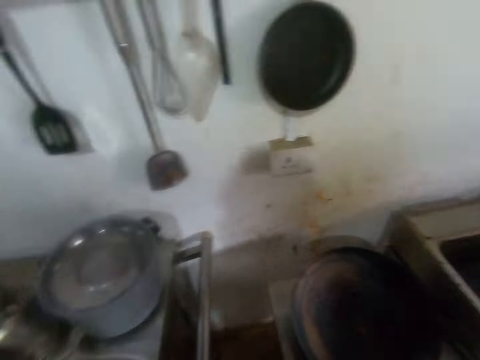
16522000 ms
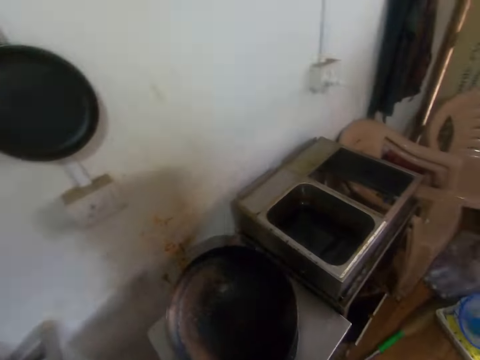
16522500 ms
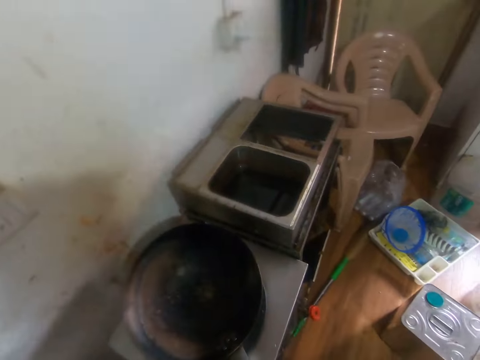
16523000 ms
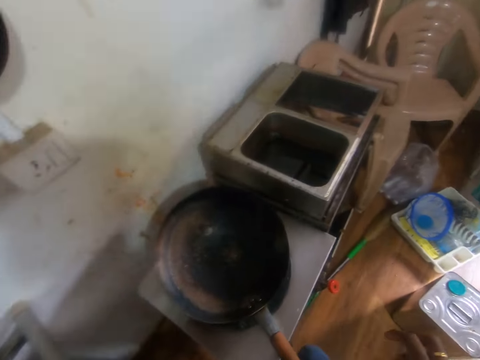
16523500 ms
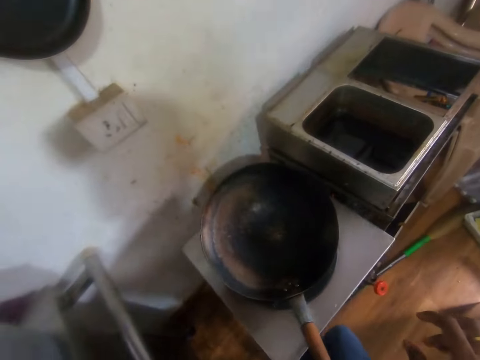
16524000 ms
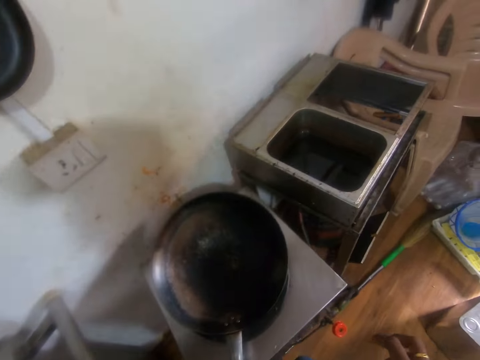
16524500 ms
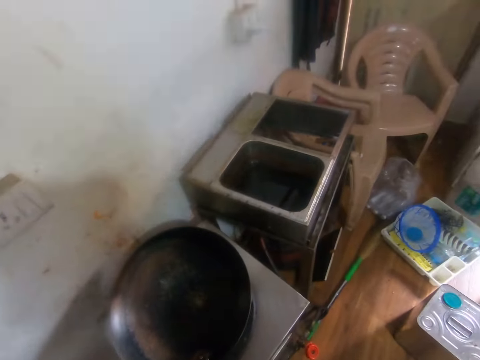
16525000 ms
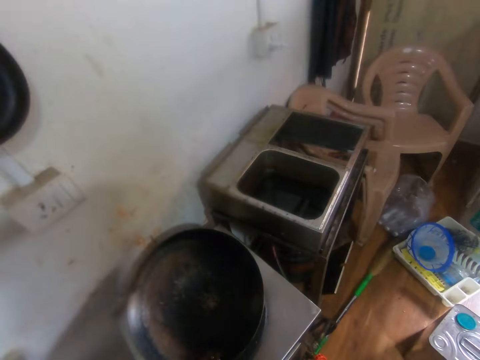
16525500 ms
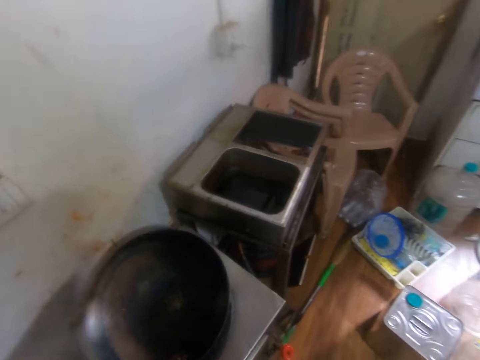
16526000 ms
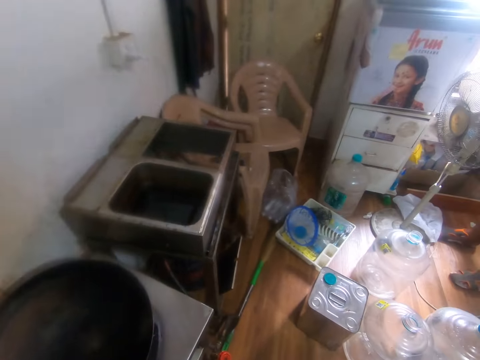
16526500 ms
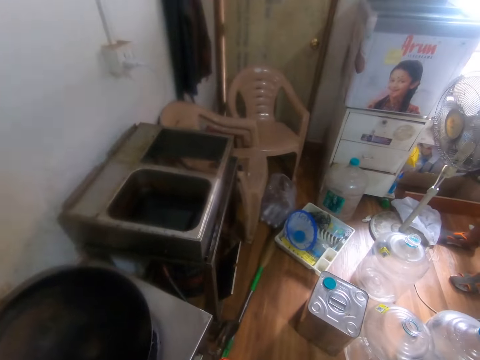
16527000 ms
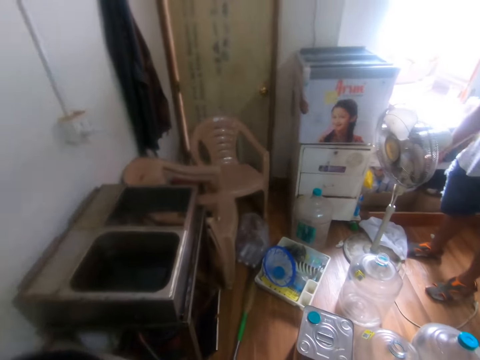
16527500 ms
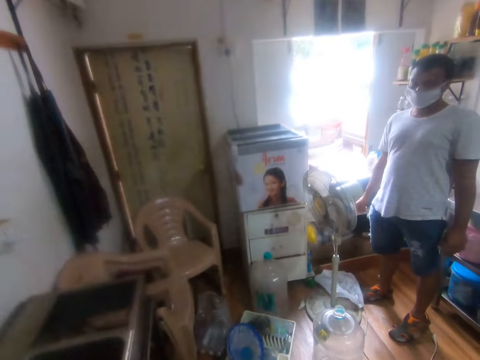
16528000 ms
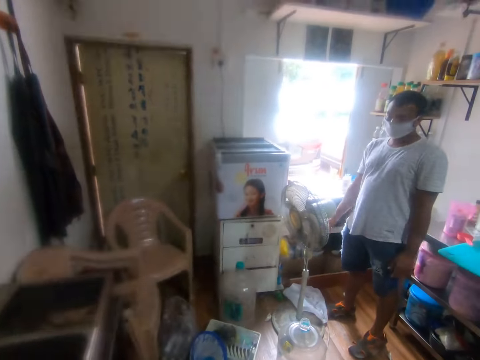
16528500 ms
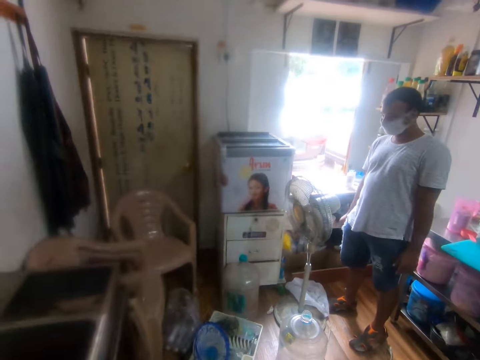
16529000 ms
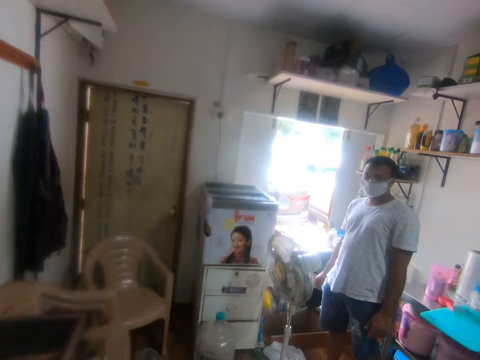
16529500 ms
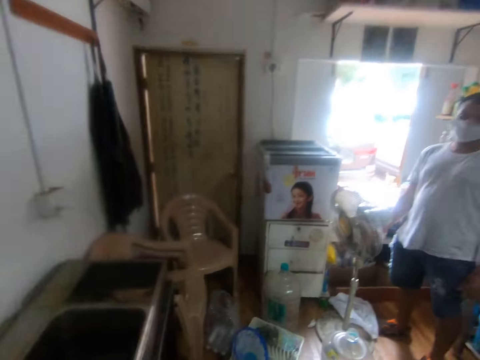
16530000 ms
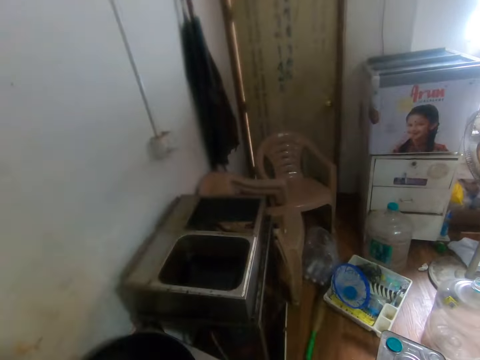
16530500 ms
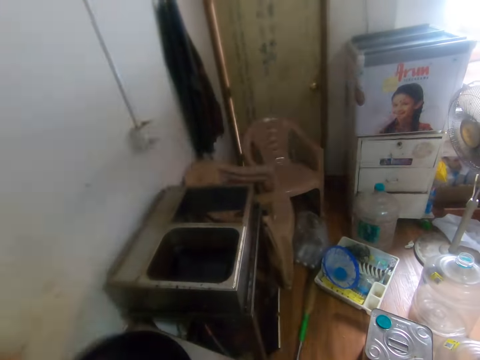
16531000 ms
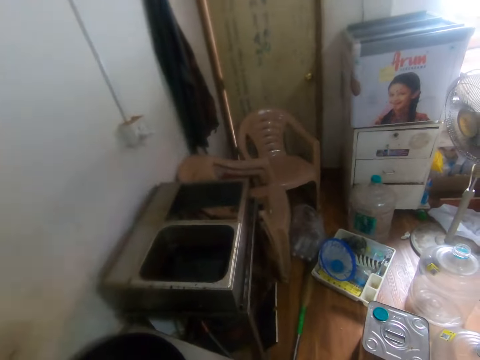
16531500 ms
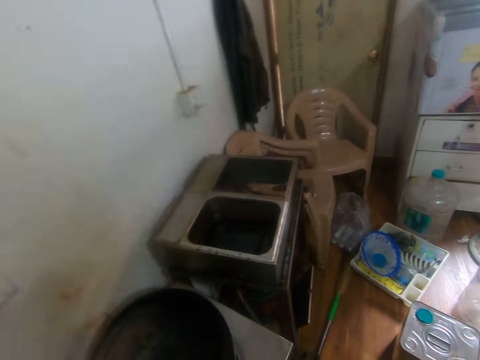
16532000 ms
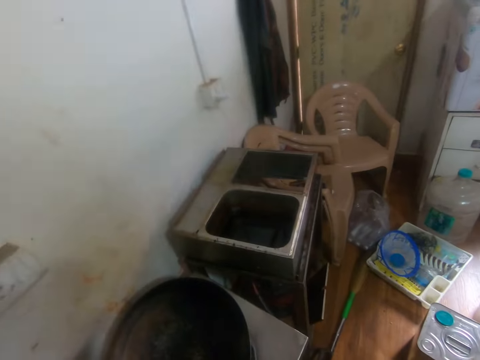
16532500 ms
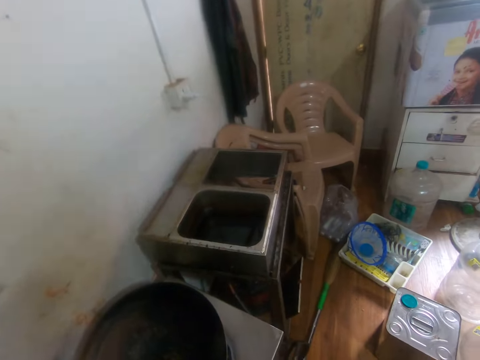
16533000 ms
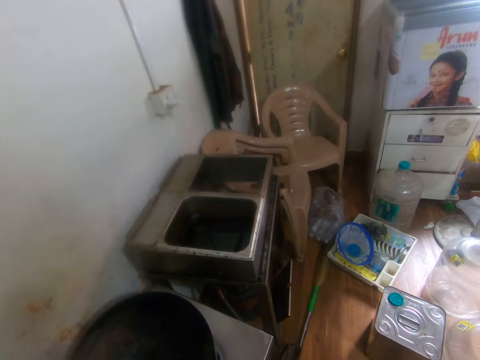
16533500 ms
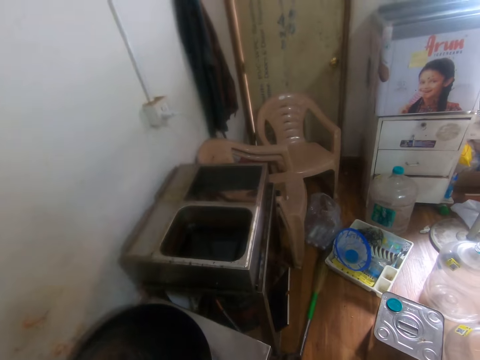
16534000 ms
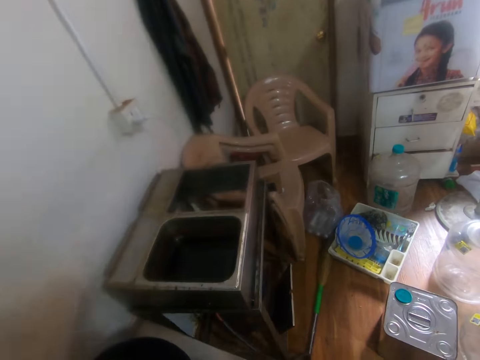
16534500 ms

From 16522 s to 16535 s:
The camera wearer adjusts an oven with his right leg.

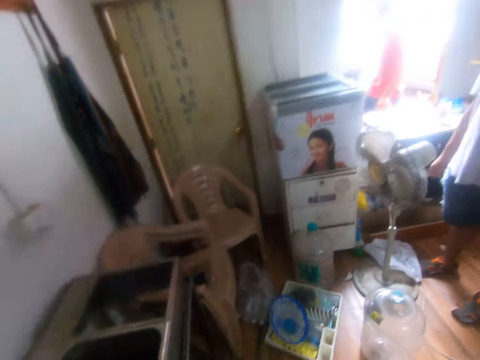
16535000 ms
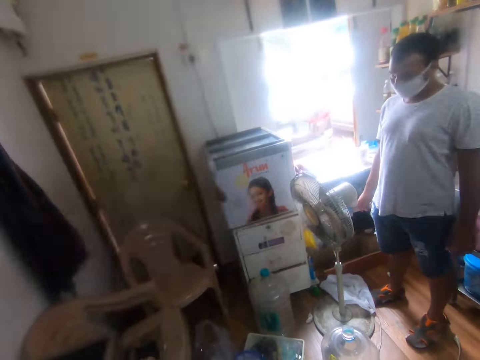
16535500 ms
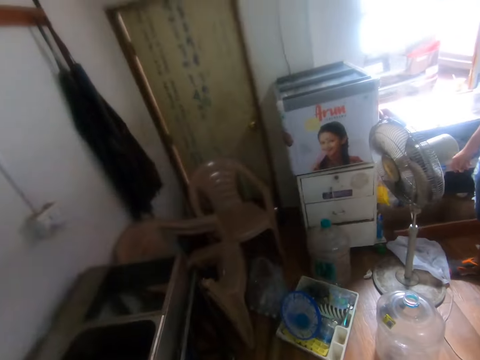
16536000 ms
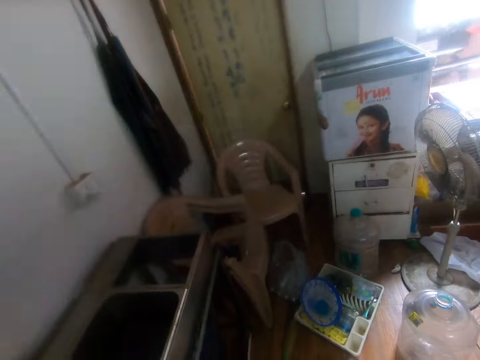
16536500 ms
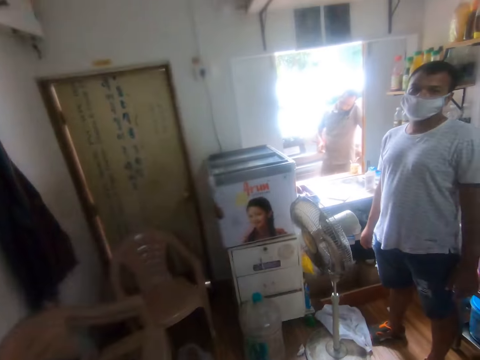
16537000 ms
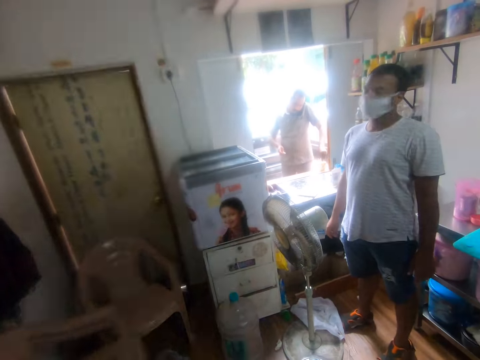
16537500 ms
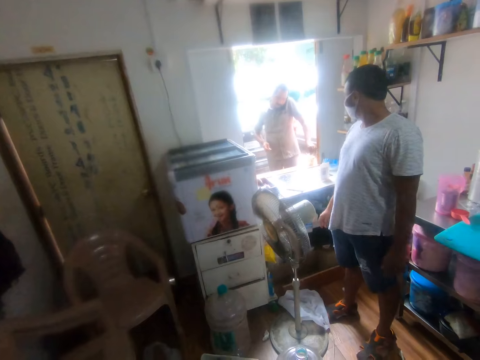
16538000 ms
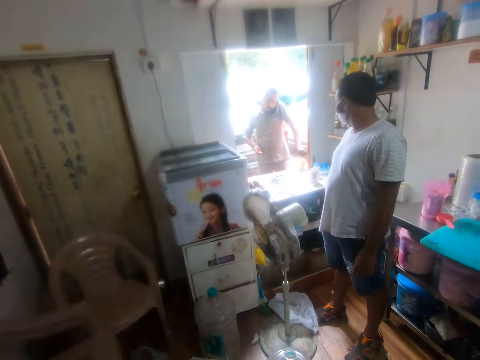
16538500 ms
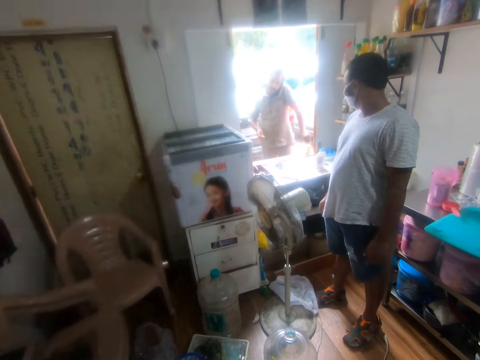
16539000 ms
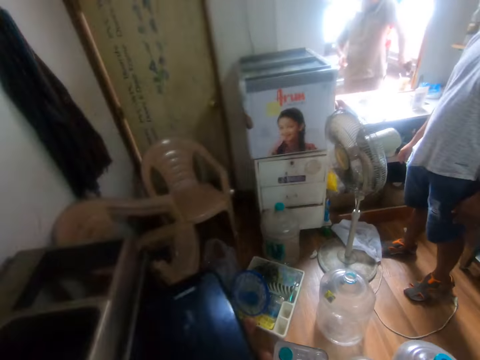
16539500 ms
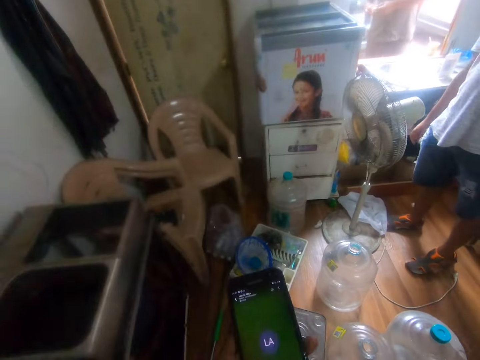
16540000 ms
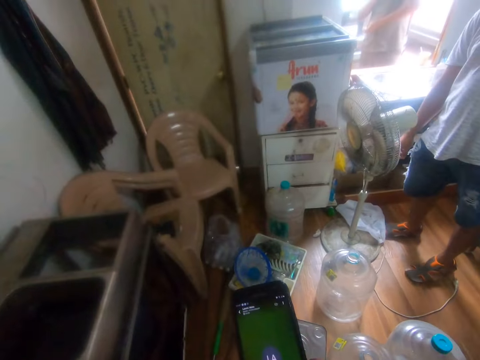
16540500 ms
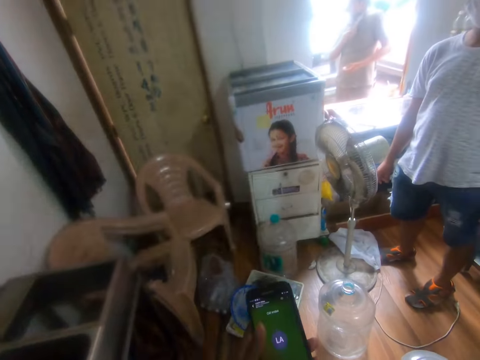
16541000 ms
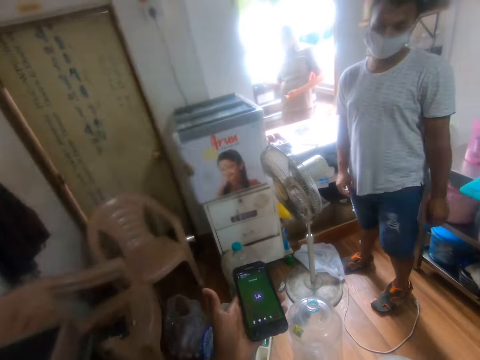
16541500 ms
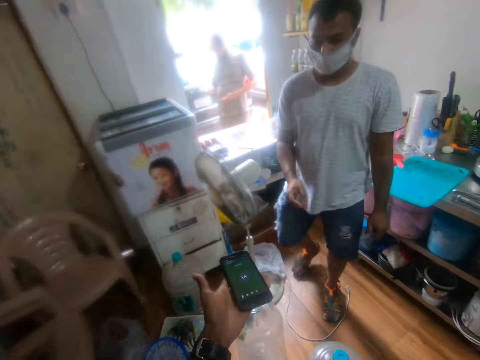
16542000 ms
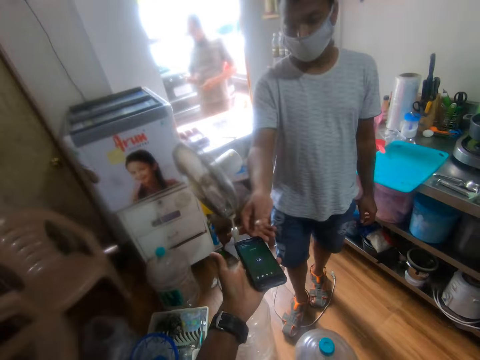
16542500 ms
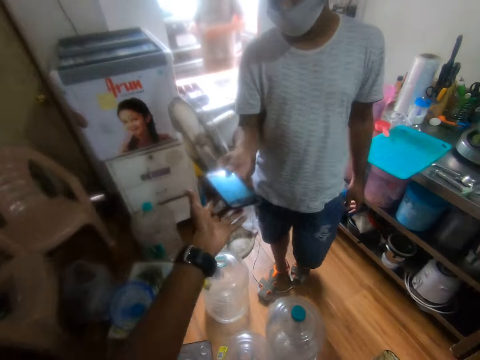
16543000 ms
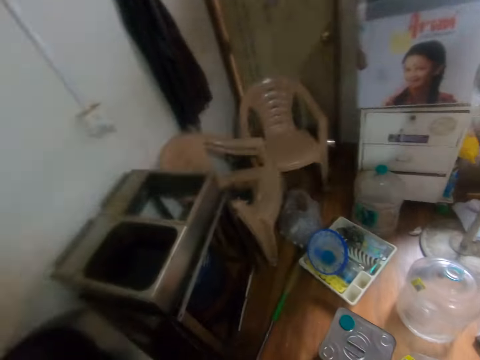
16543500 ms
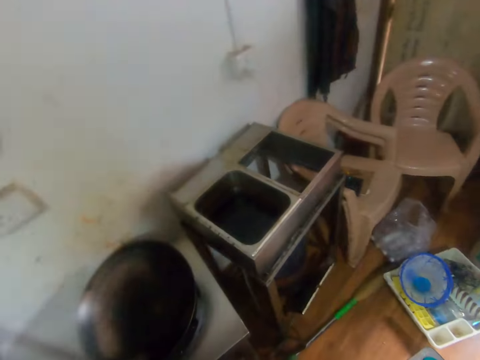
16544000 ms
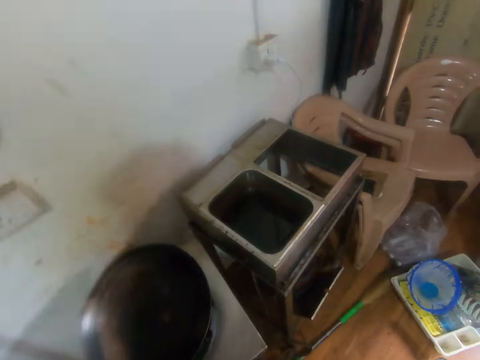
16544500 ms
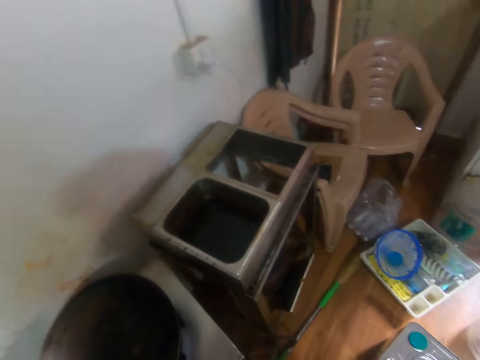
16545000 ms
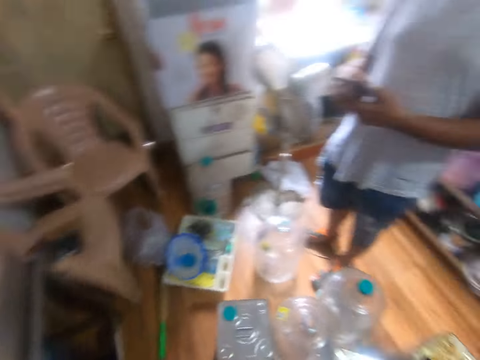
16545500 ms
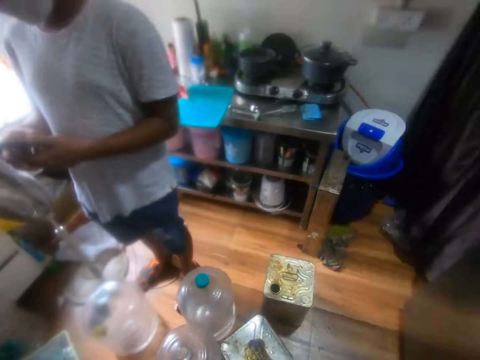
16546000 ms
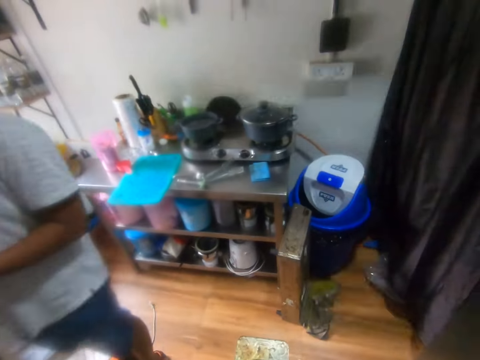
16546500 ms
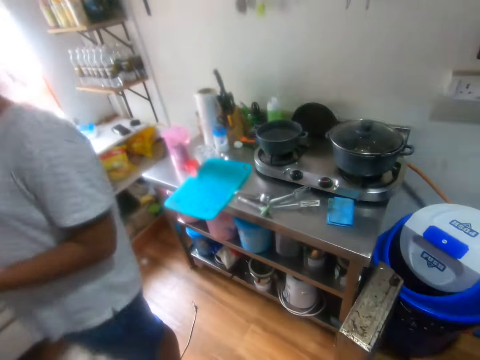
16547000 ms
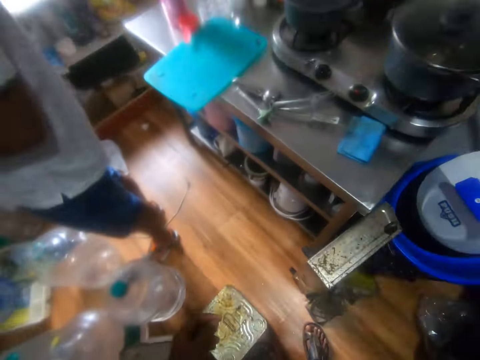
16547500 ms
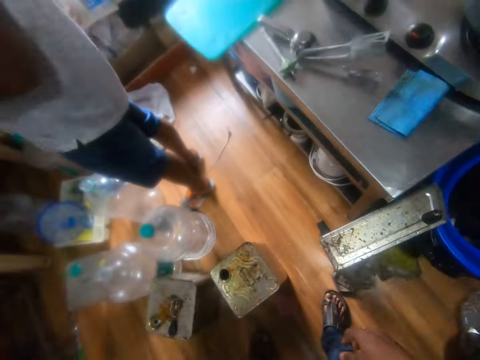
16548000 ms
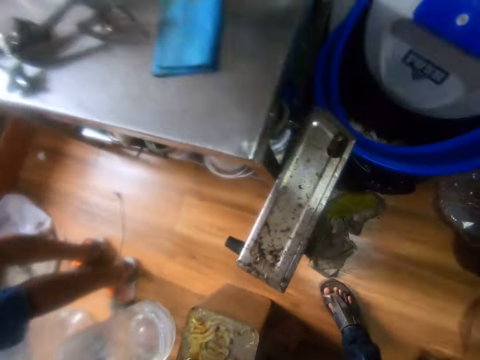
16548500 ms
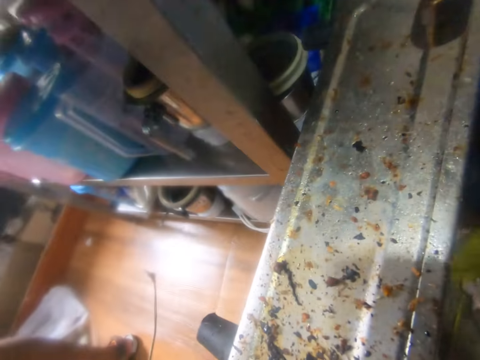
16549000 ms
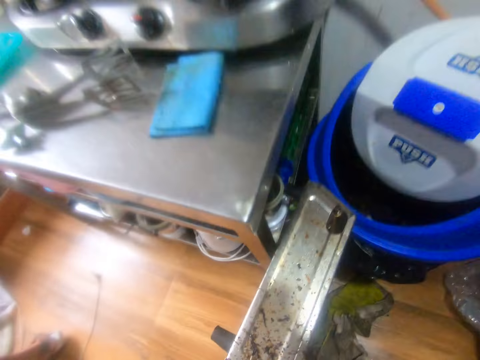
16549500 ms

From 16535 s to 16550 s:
A man touches the bottle on the stand with his left hand. The camera wearer operates a phone in his left hand. Another man interacts with the camera wearer. The camera wearer passes the phone in his left hand to the other man's right hand.
